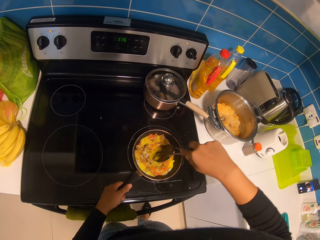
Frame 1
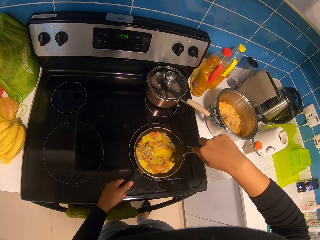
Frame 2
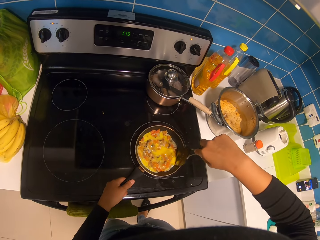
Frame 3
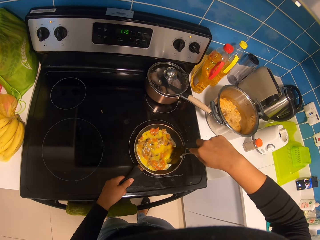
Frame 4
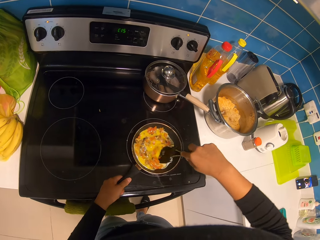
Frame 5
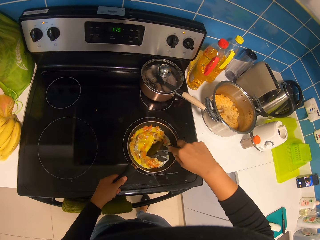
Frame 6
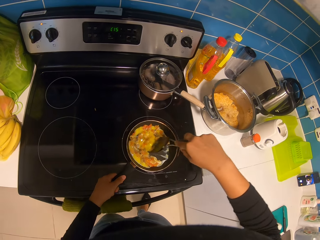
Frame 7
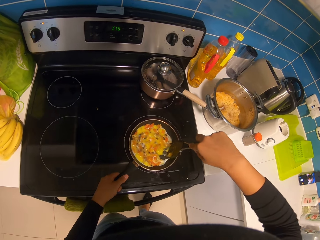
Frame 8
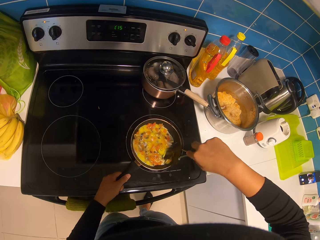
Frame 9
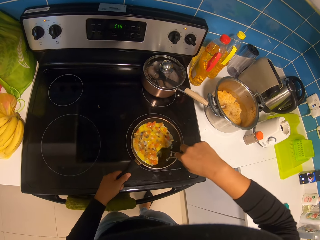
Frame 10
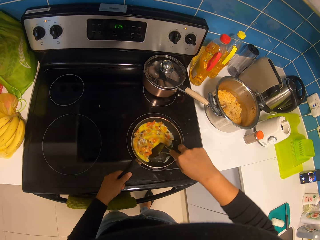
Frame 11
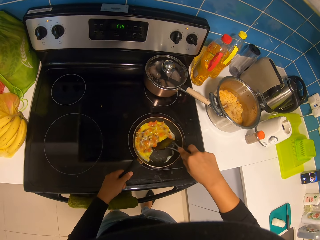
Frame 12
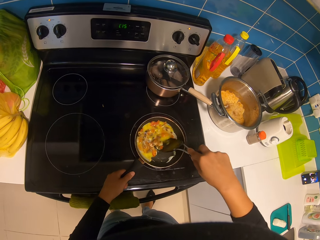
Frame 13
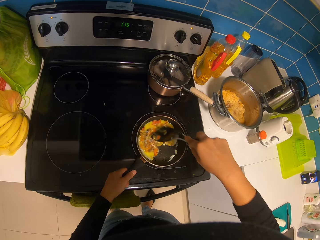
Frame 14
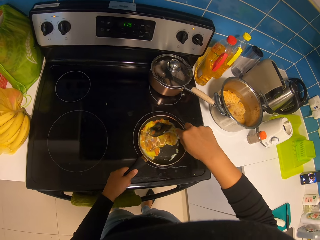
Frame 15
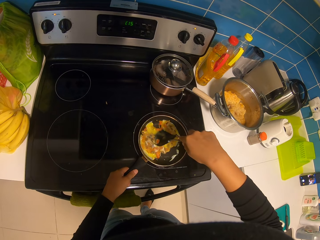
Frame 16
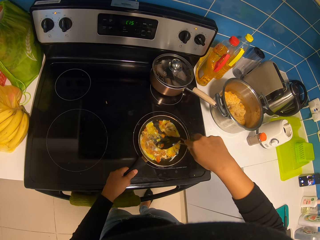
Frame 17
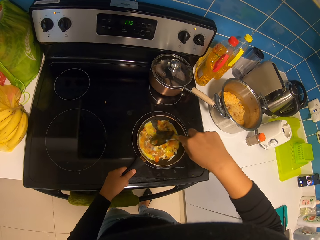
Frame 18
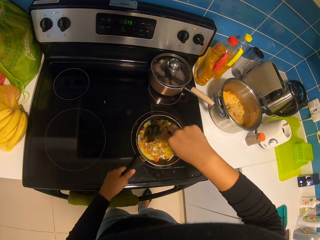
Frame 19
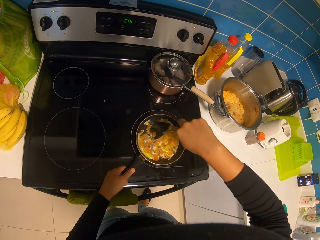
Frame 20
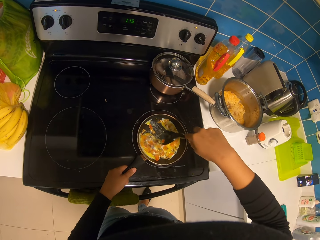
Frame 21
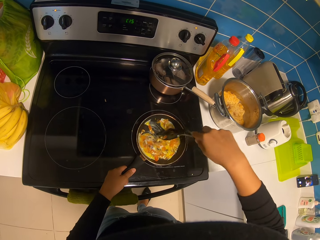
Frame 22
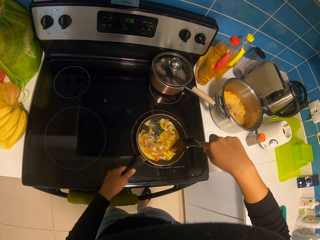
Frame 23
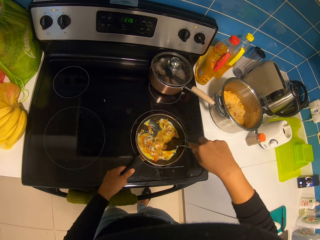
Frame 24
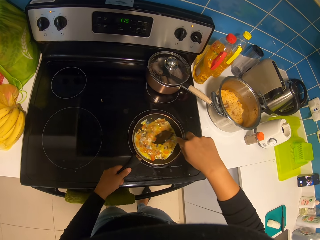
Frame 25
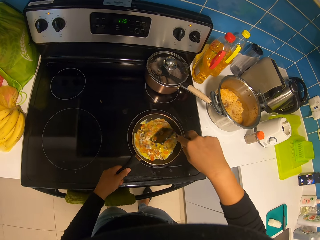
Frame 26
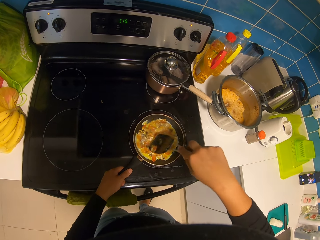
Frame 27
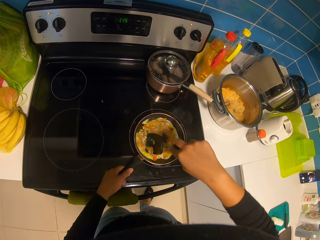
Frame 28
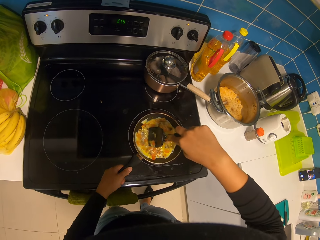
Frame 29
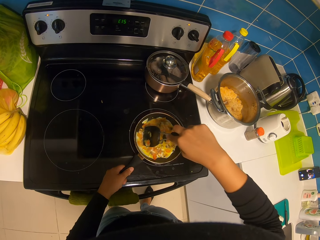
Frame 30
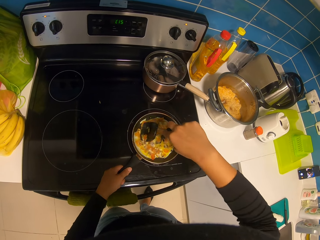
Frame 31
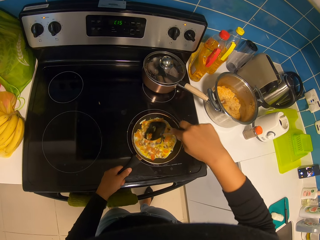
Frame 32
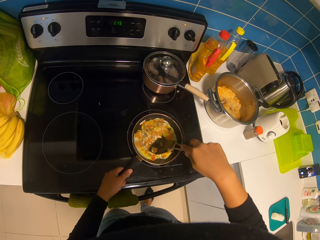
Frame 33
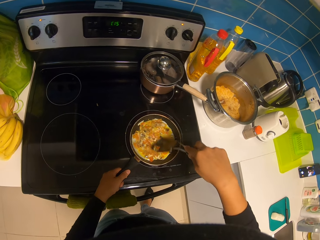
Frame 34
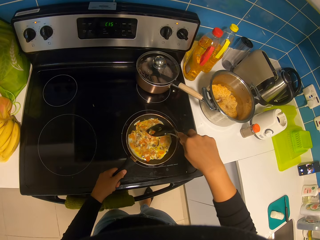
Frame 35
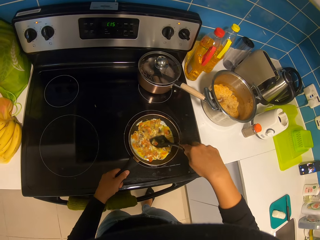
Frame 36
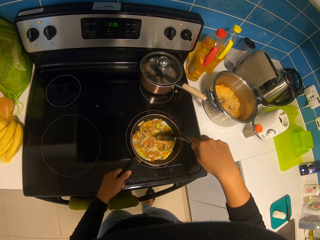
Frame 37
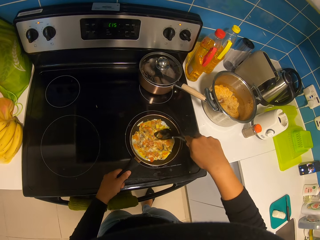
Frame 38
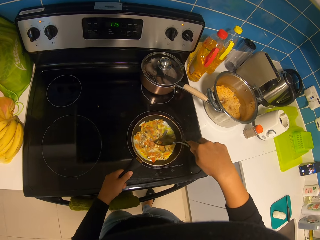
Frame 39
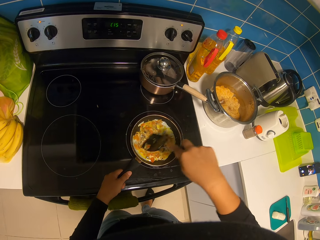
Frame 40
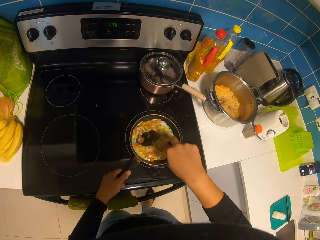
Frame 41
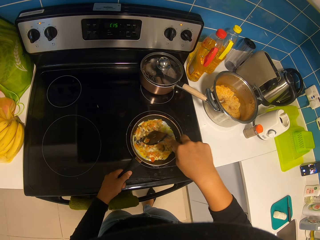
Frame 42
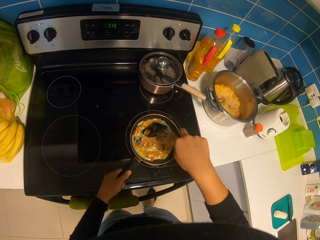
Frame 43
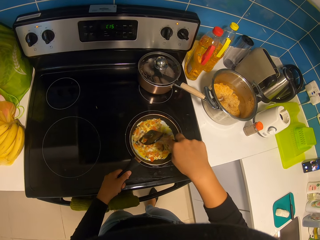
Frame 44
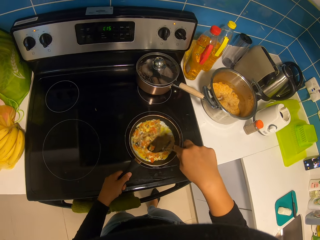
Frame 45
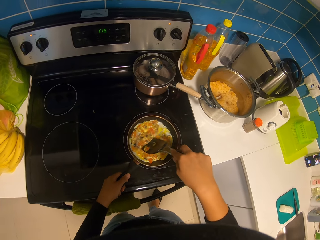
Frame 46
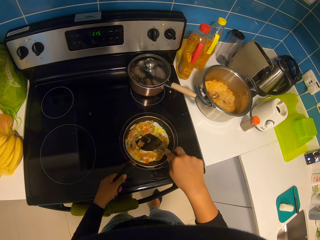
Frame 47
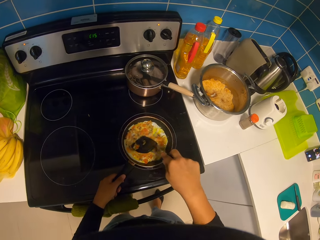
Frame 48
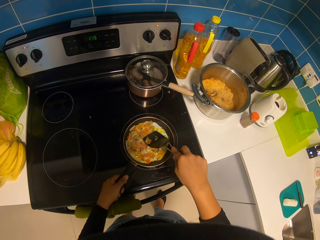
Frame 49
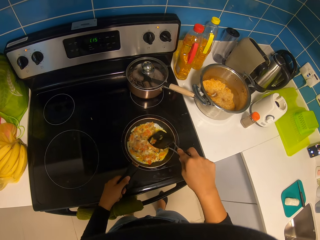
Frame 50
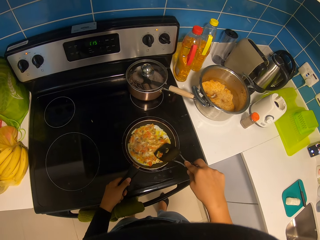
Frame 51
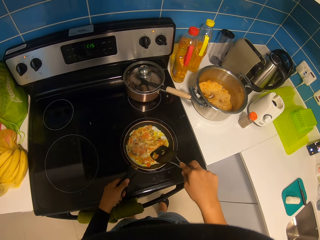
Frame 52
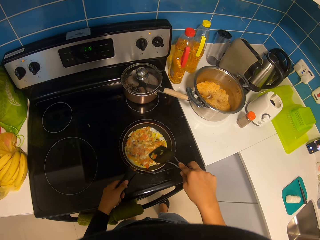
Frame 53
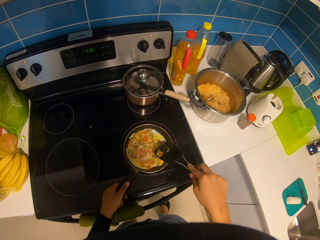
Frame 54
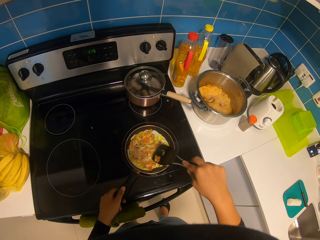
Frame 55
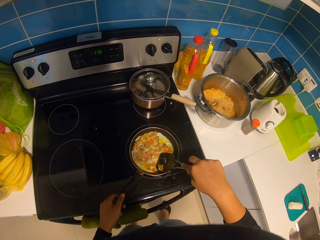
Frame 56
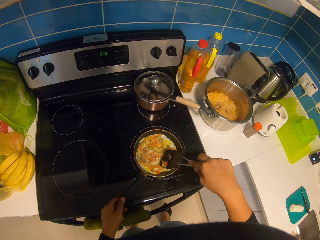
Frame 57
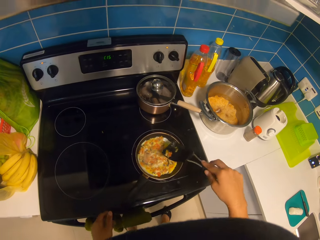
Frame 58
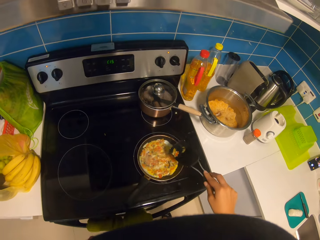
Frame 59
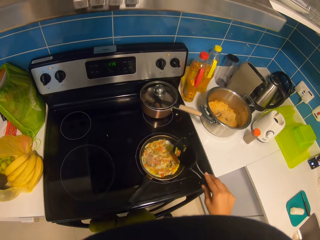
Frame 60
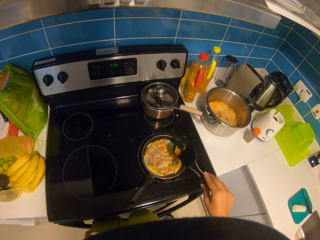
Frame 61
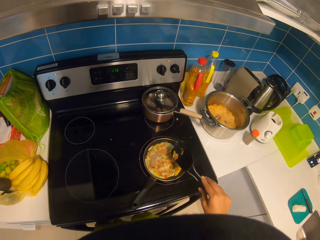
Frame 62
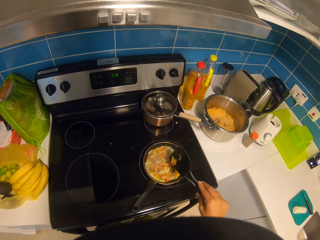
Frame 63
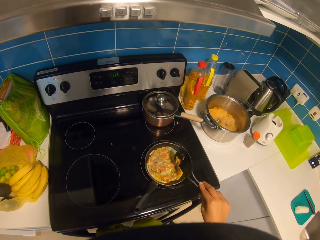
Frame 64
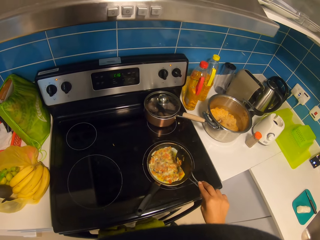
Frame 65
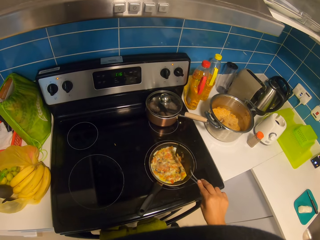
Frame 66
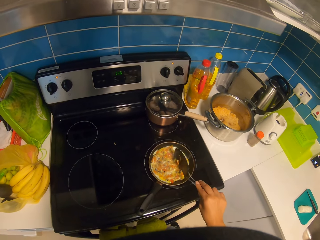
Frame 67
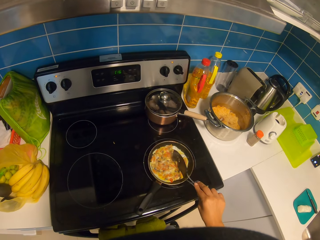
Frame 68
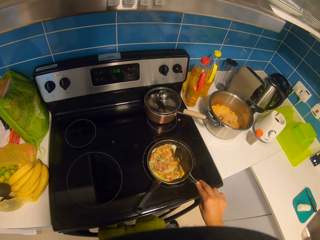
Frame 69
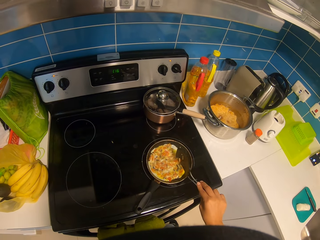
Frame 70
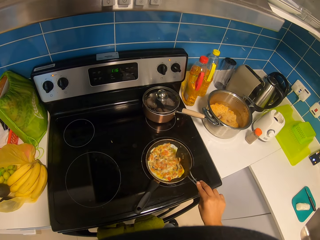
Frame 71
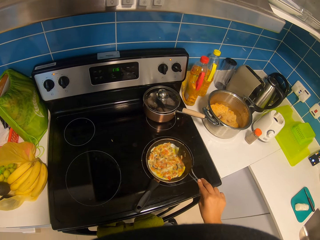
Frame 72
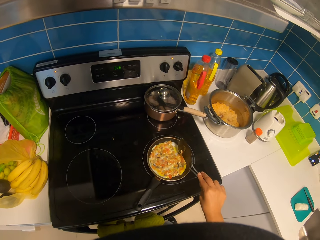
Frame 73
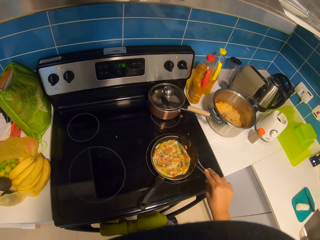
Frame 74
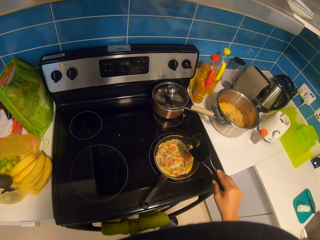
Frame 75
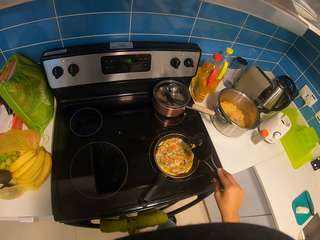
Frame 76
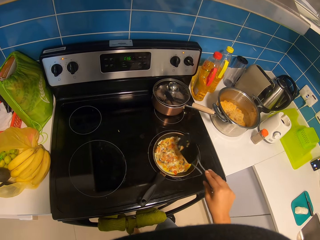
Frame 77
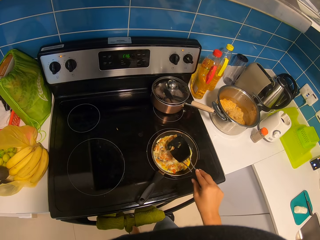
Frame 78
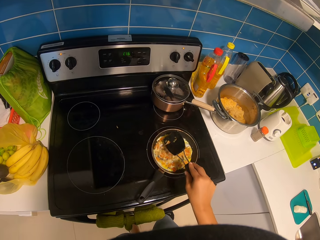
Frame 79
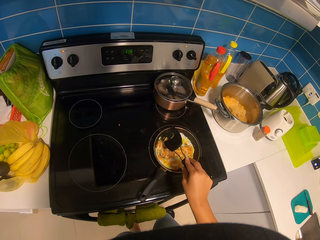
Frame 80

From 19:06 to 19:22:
The camera wearer cooks. They hit on the egg in the pan.

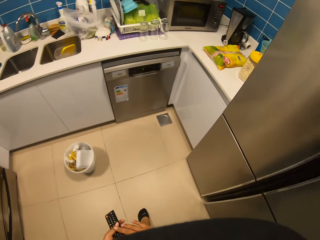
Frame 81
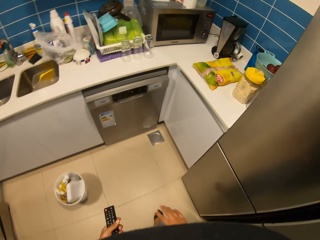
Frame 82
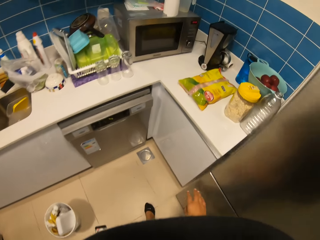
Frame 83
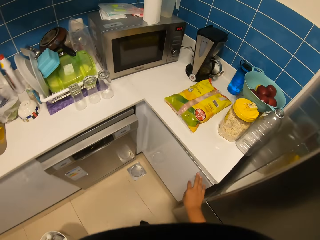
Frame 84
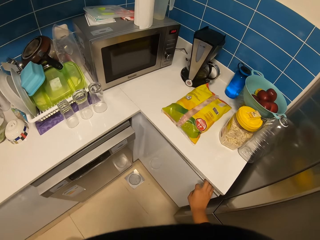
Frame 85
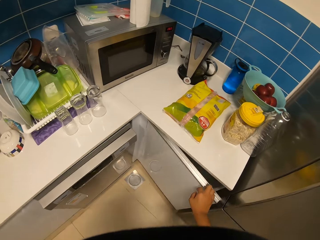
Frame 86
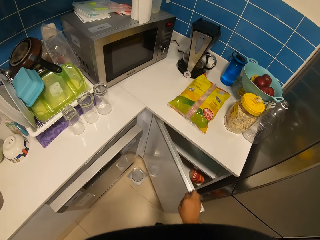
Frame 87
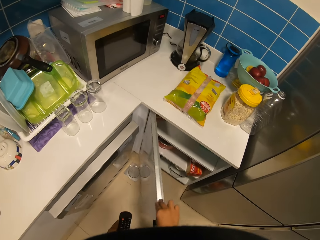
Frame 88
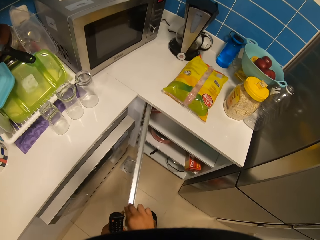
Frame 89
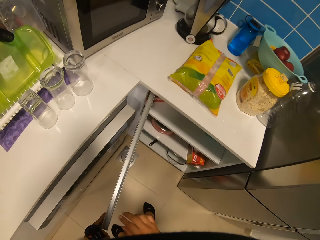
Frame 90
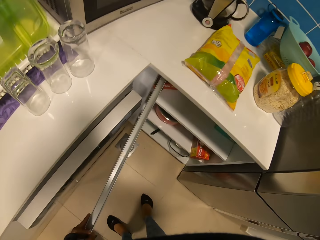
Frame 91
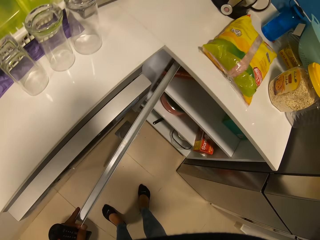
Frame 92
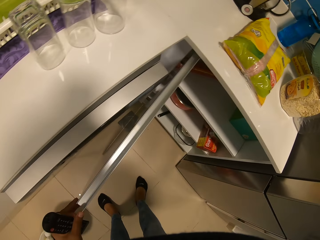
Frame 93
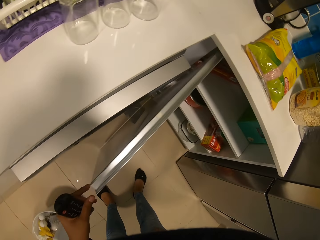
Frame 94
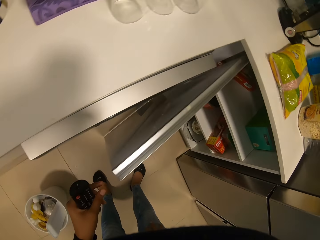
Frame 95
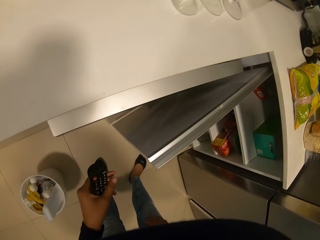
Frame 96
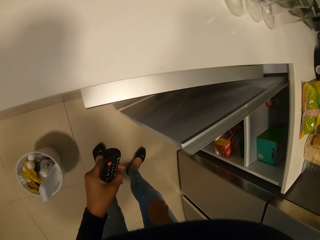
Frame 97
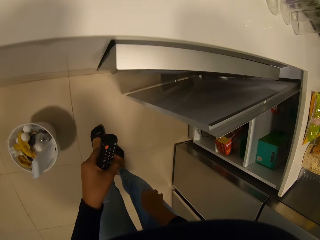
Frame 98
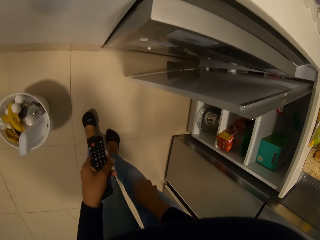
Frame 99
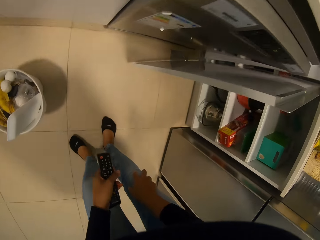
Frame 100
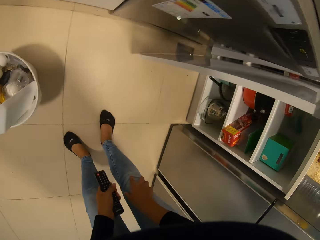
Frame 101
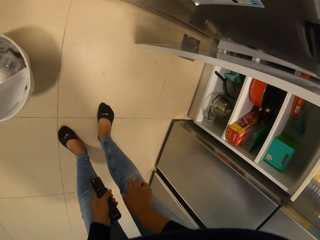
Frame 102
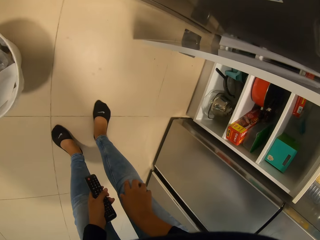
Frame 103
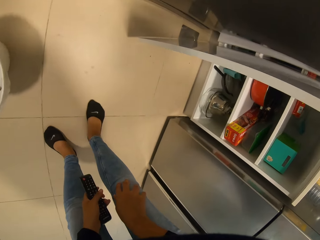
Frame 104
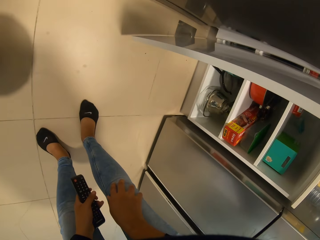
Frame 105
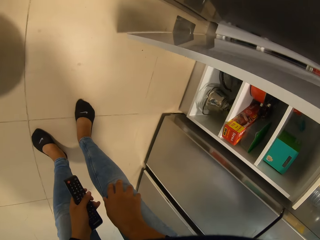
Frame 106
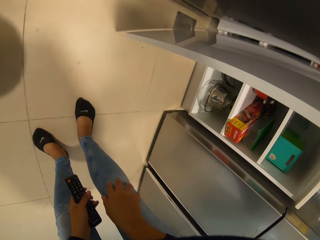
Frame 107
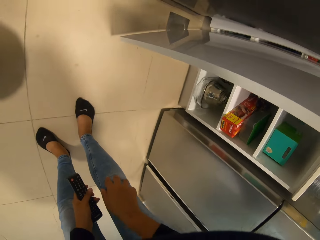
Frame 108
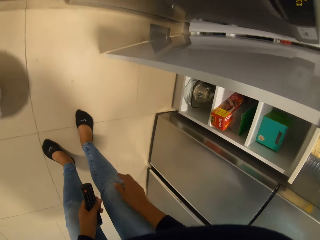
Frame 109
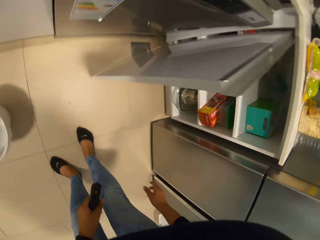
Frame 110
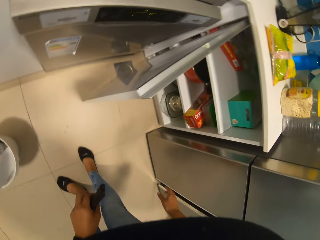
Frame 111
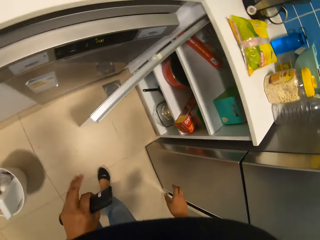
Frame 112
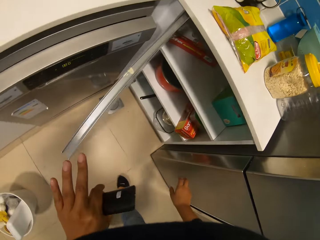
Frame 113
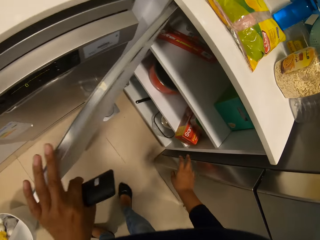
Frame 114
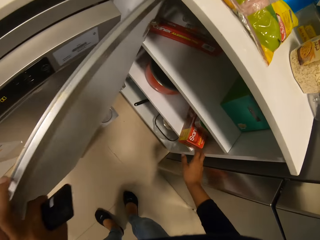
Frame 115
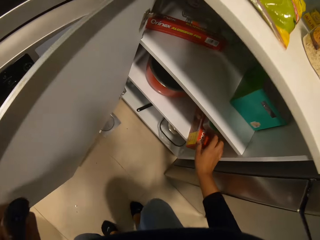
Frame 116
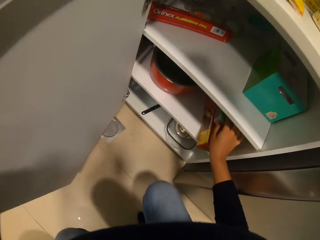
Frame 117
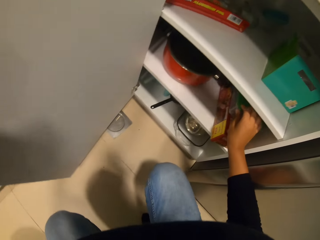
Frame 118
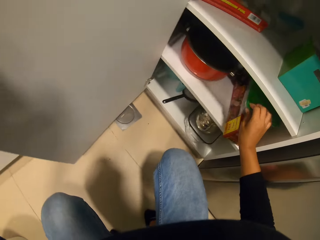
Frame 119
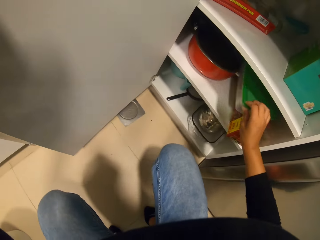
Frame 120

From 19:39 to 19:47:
The camera wearer opens kitchen cabinets. They touch on a knee. They hold a remote.
